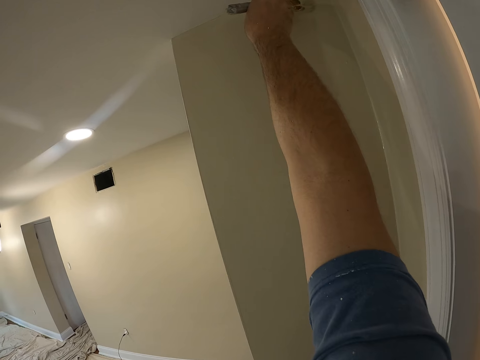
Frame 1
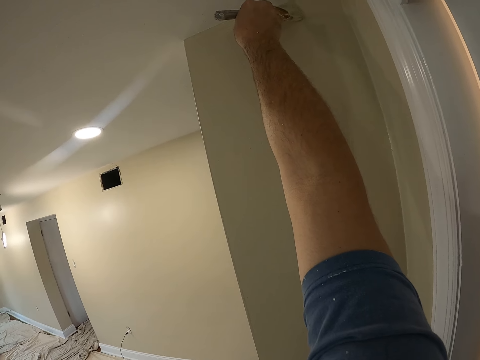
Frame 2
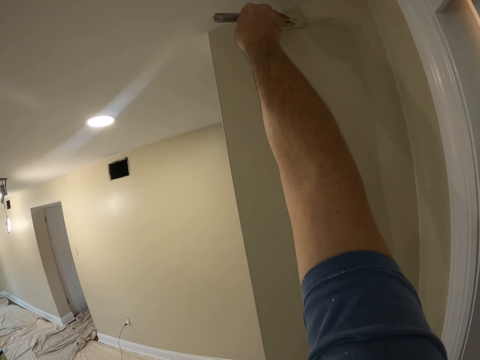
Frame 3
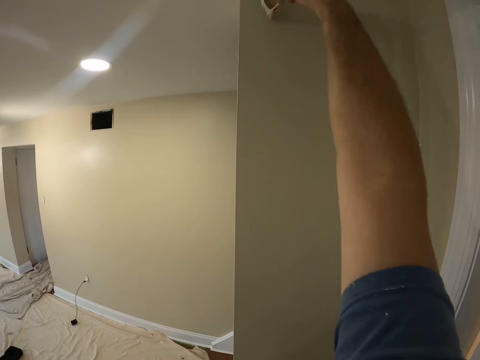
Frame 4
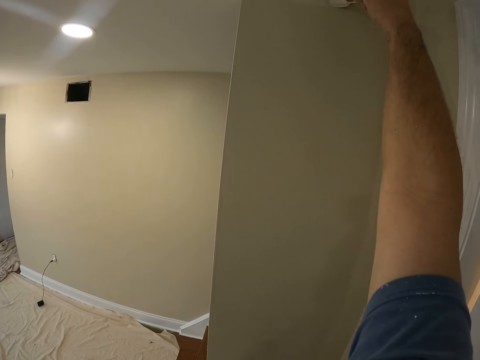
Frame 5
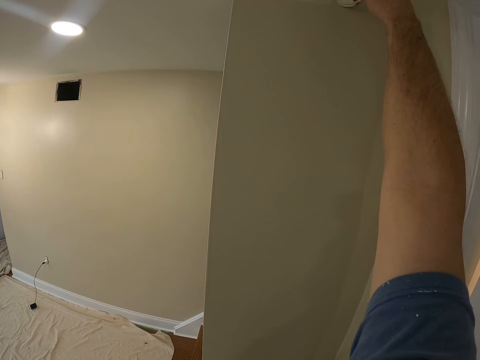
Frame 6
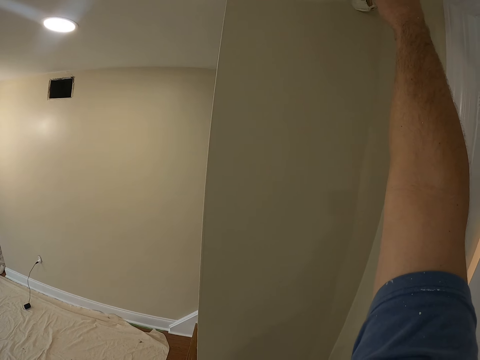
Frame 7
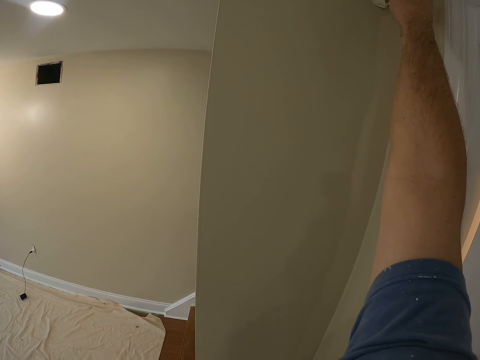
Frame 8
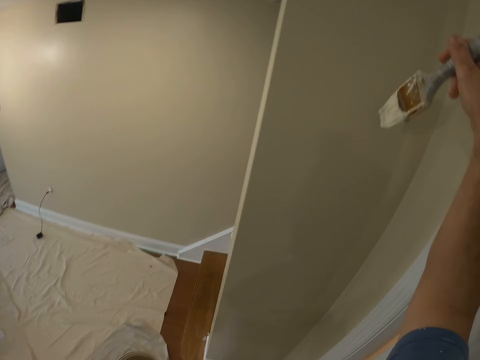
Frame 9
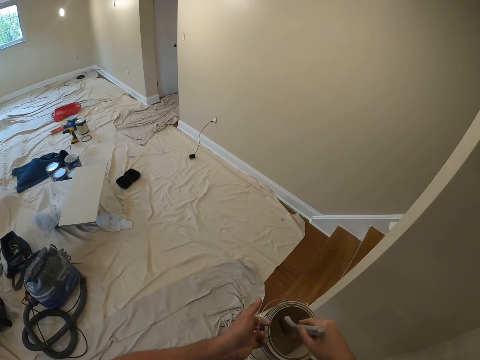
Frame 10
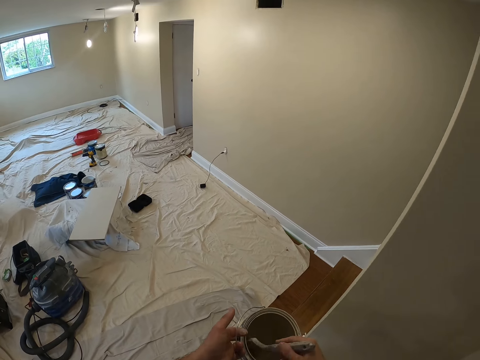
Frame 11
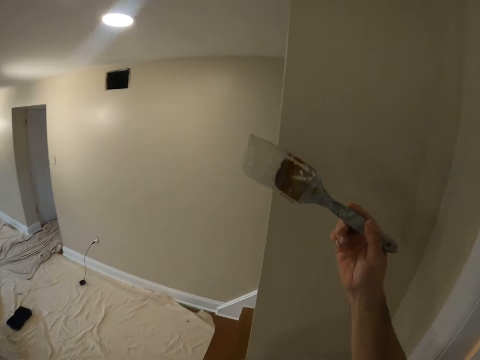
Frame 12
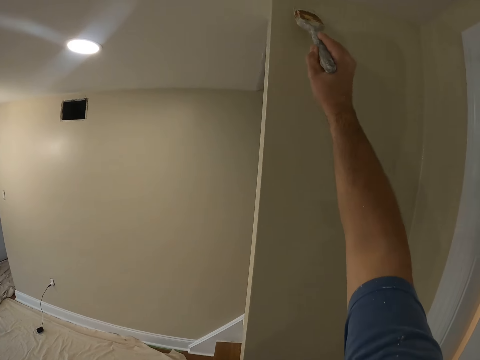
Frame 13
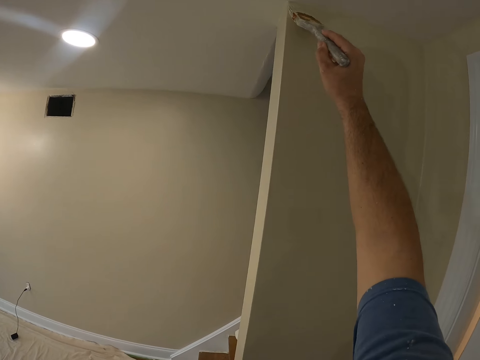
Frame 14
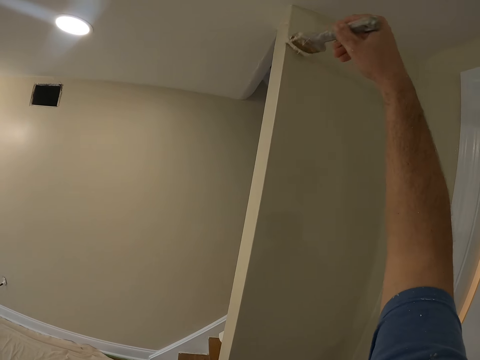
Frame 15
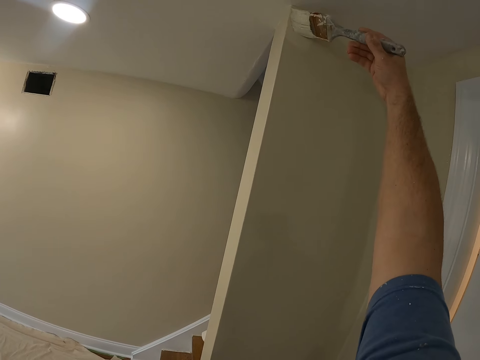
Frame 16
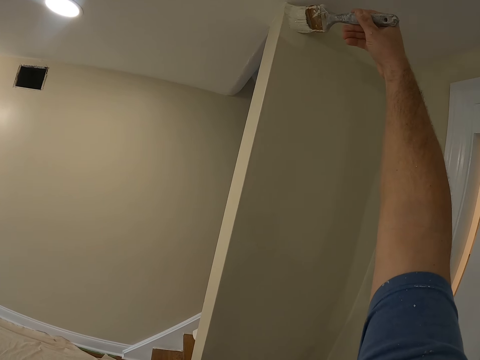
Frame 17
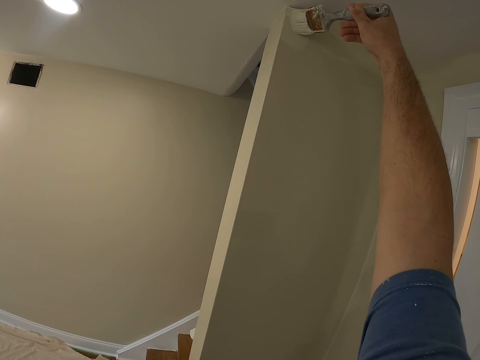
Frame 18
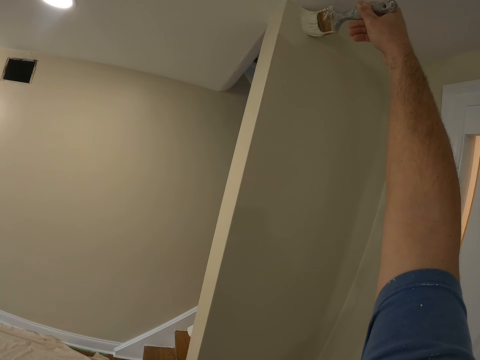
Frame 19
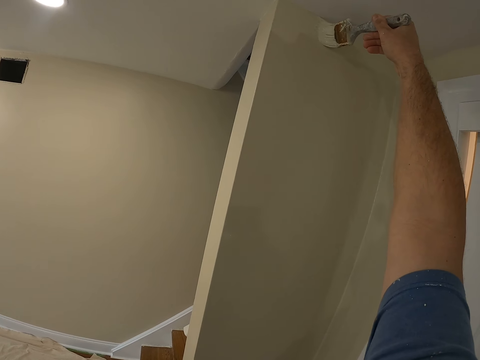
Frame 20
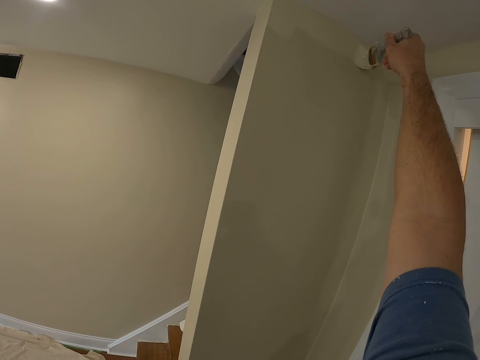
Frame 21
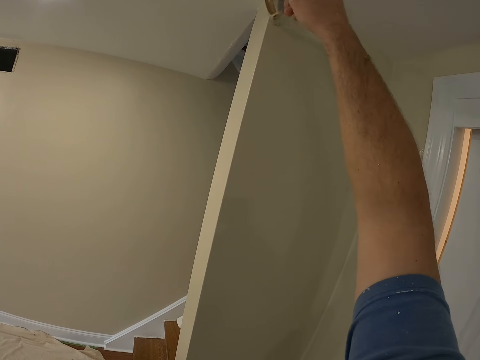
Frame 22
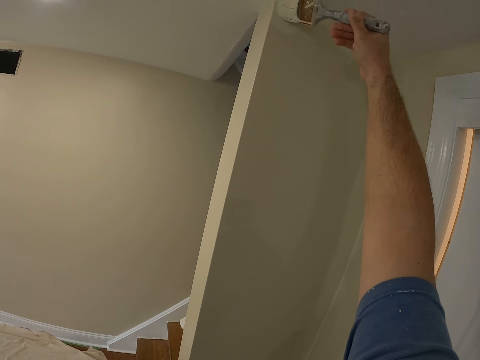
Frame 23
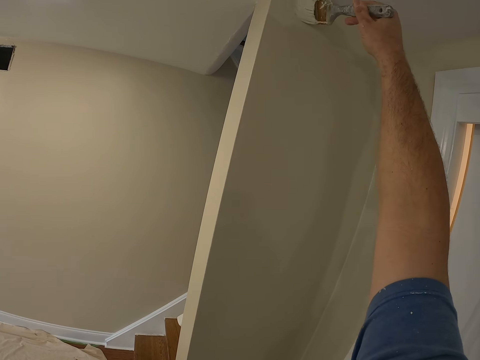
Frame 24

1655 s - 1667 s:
The camera wearer gets more paint from the paint container. They paint the wall of the room with a paint brush.

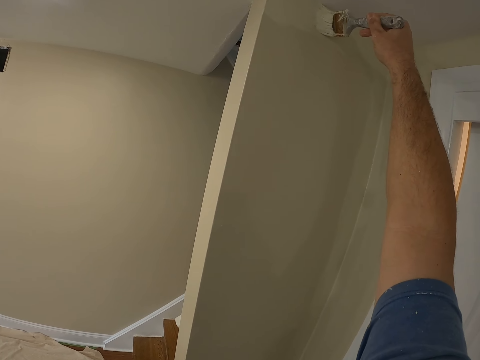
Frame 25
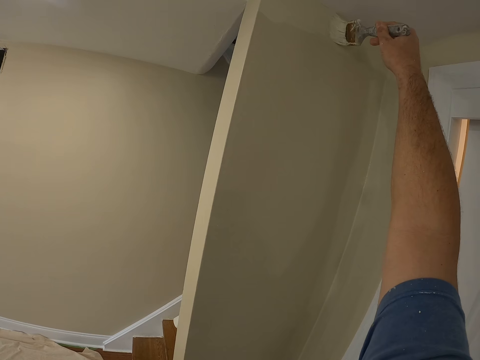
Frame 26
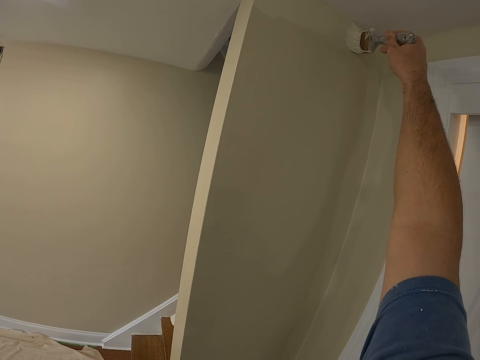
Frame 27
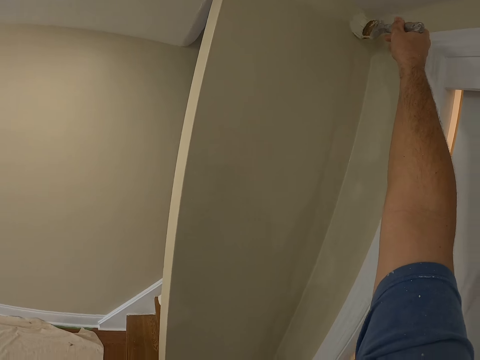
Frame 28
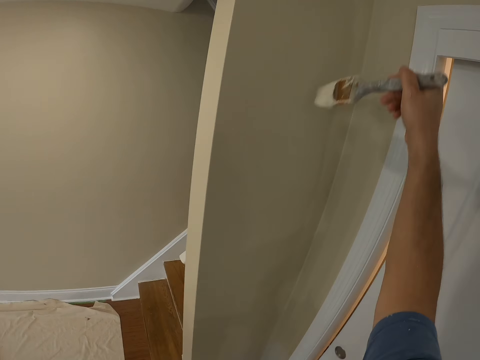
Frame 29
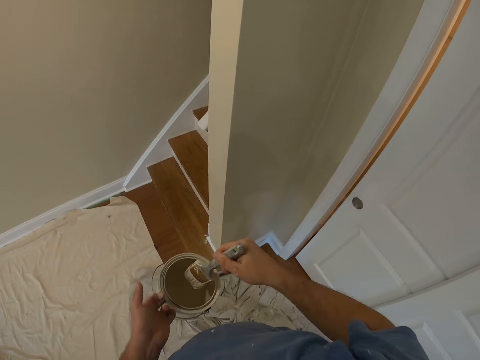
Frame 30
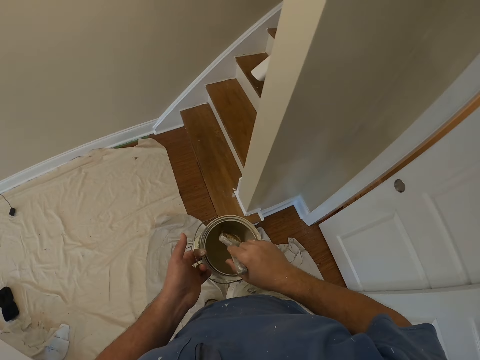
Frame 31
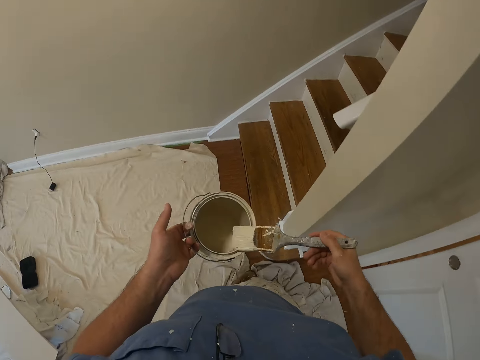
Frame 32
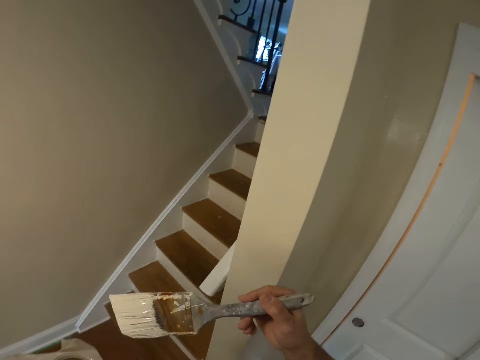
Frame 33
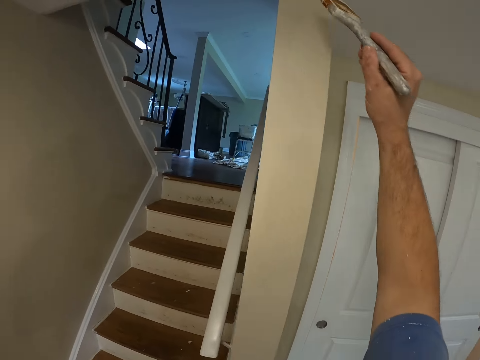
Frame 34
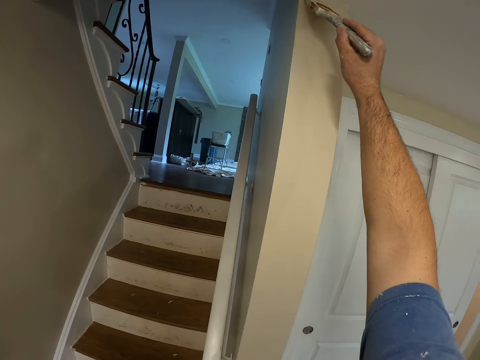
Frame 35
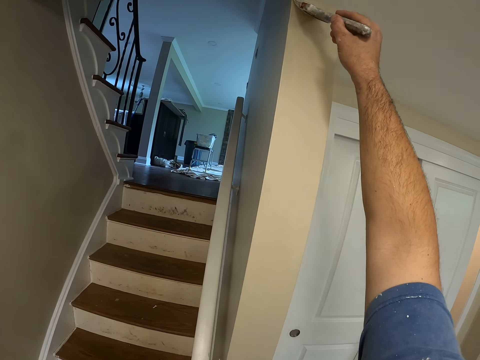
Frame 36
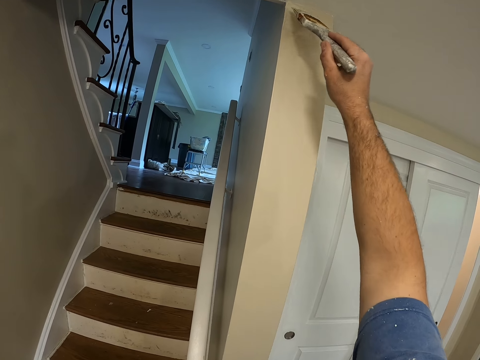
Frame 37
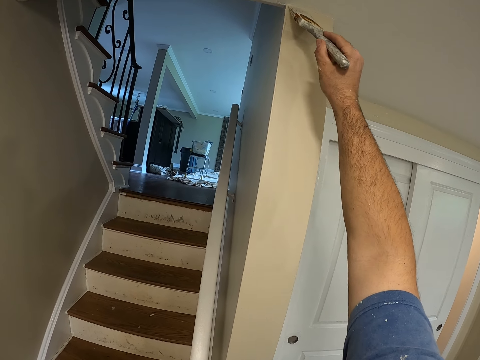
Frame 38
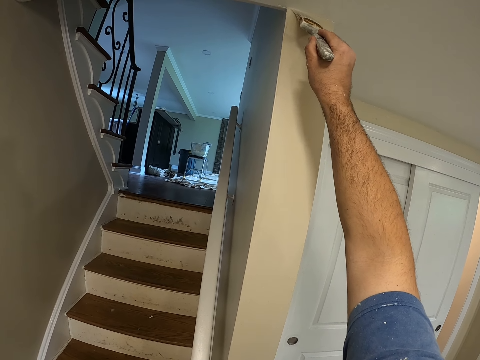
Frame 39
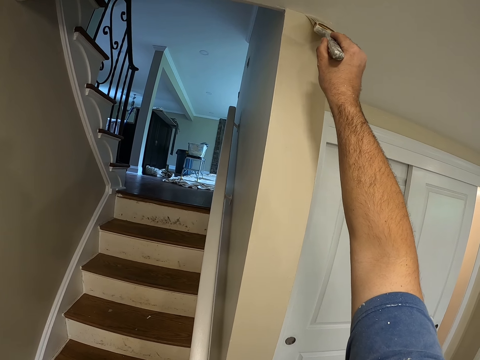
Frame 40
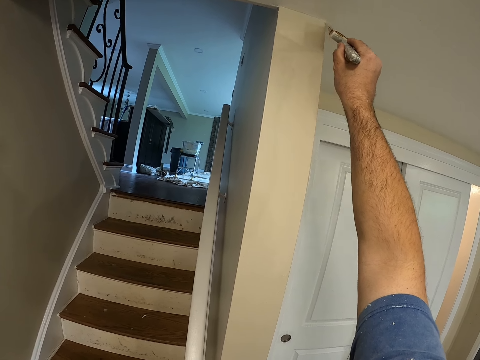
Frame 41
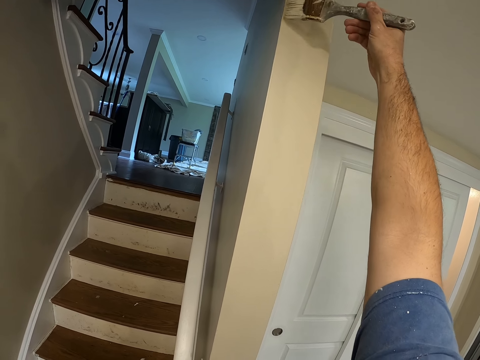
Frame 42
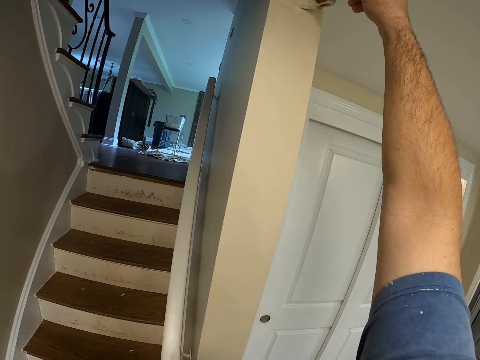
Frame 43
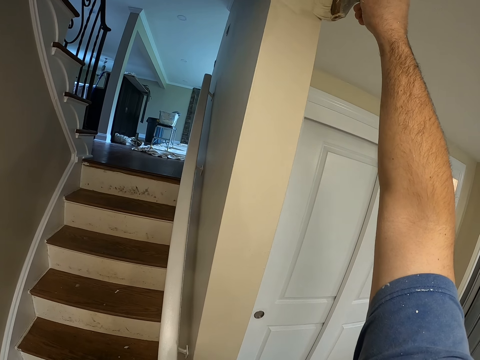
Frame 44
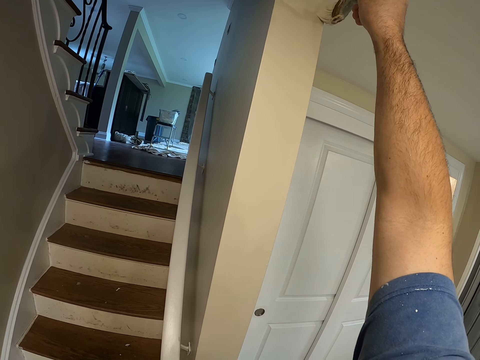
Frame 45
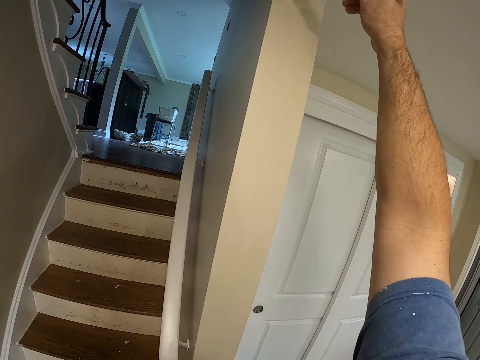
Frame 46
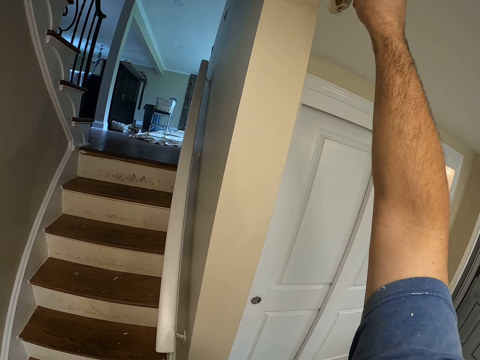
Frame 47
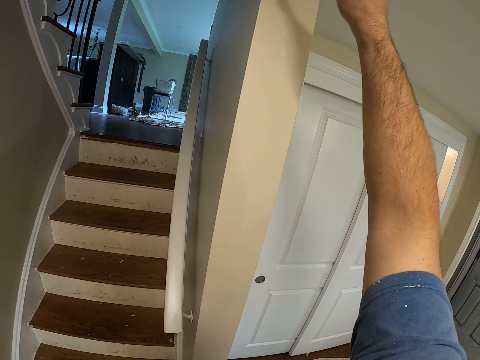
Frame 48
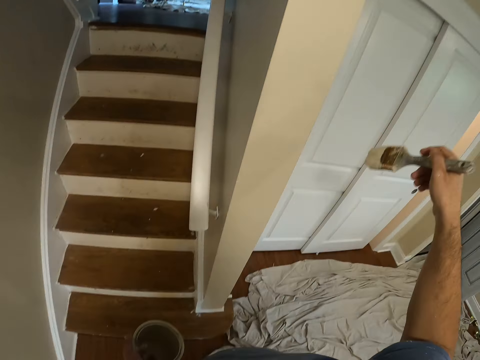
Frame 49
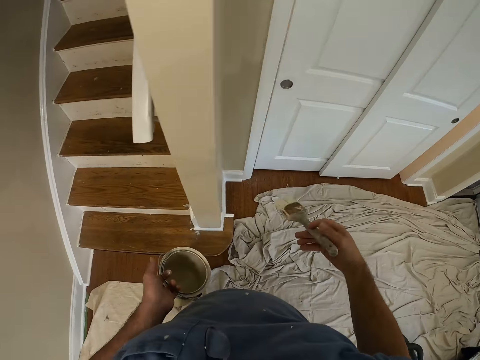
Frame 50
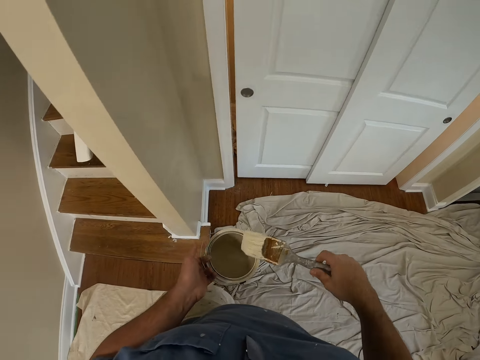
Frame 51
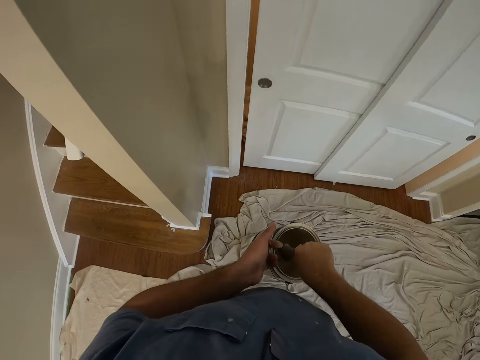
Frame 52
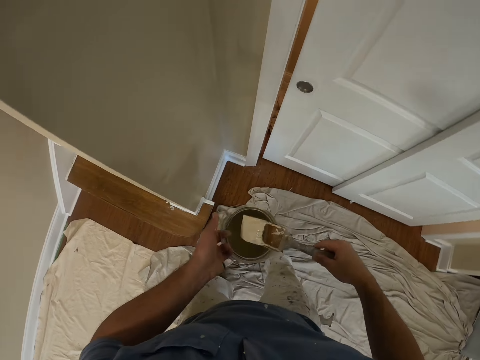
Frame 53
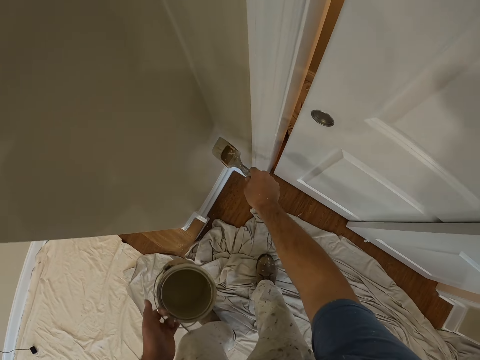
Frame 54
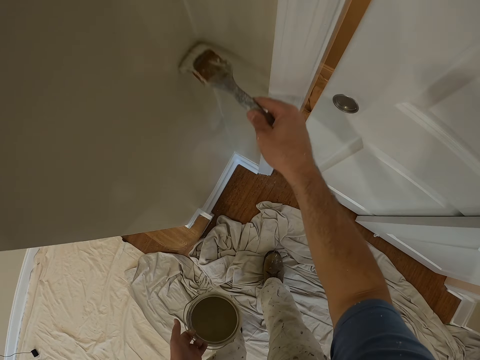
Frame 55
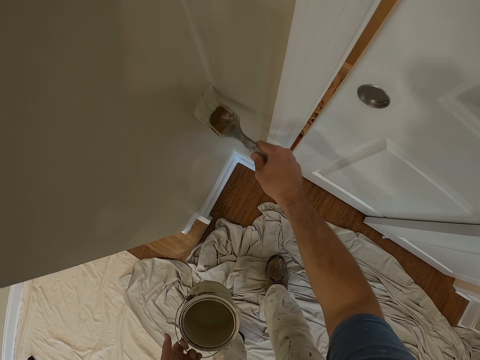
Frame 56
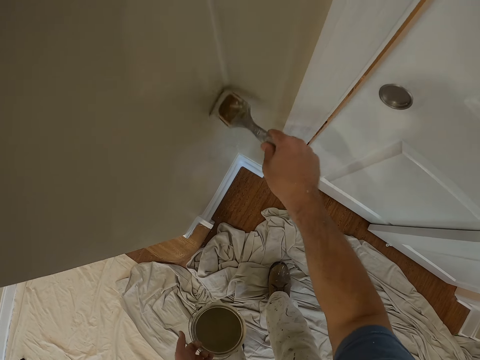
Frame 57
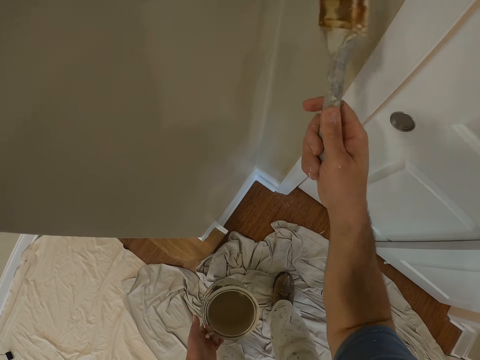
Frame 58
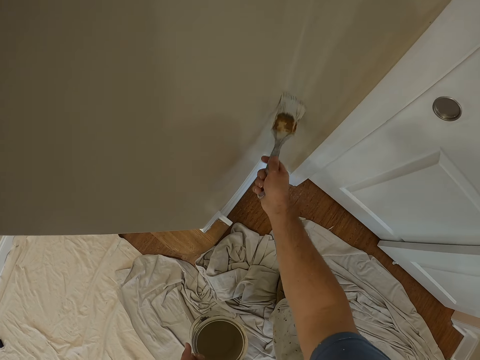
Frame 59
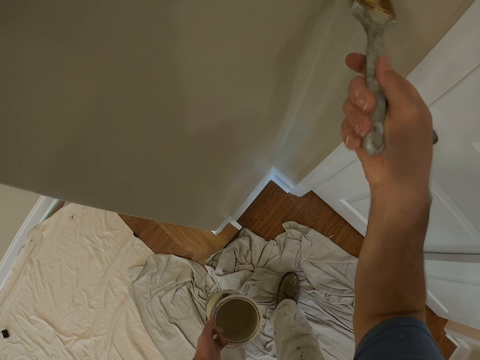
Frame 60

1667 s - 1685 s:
The camera wearer gets more paint from the paint container. They paint the wall of the room with a paint brush. They get more paint from the paint container. They paint the wall of the room with the paint brush.
